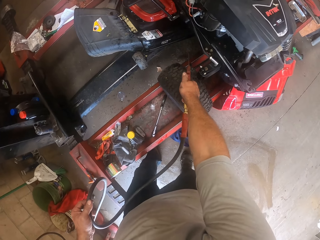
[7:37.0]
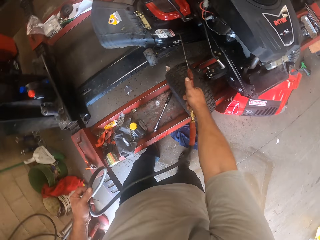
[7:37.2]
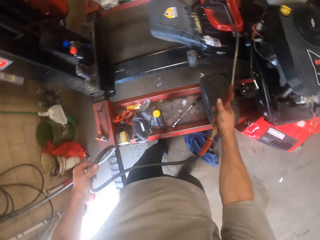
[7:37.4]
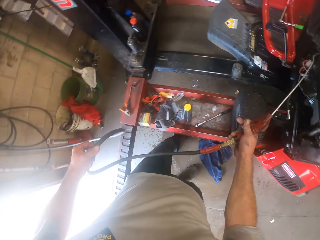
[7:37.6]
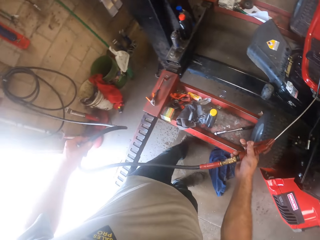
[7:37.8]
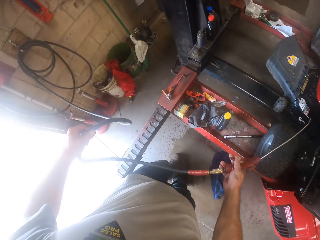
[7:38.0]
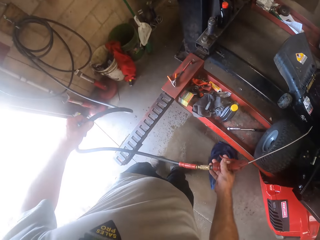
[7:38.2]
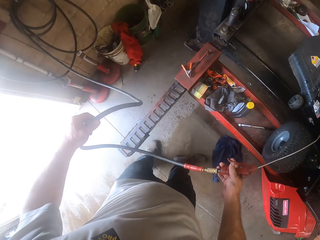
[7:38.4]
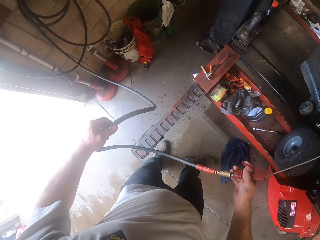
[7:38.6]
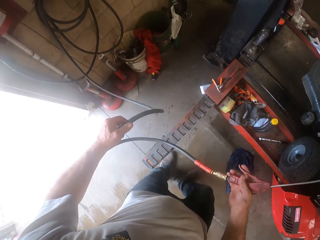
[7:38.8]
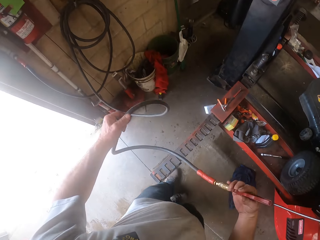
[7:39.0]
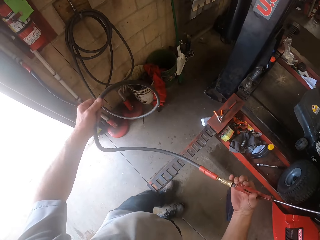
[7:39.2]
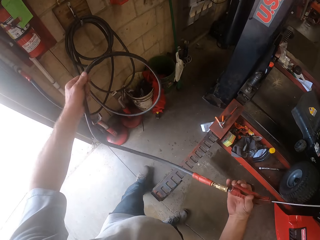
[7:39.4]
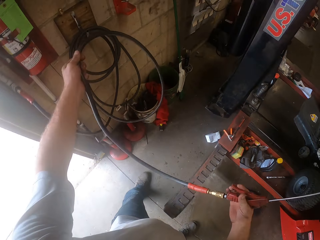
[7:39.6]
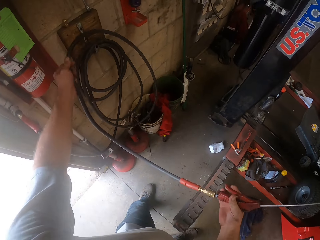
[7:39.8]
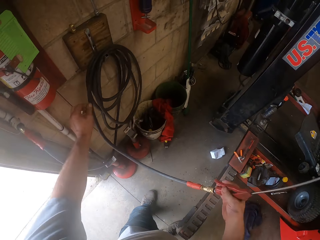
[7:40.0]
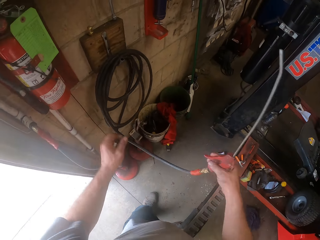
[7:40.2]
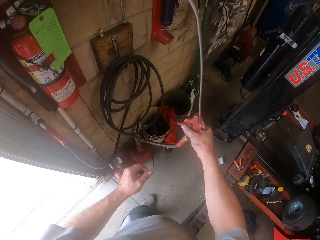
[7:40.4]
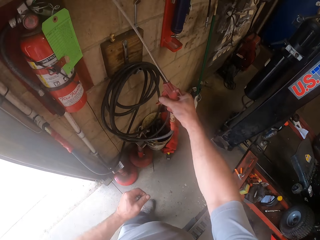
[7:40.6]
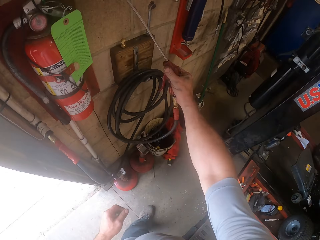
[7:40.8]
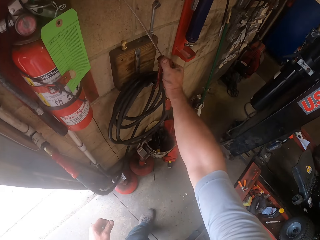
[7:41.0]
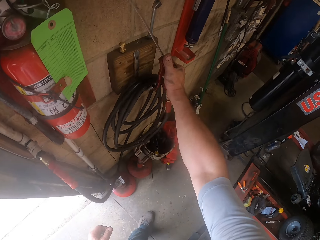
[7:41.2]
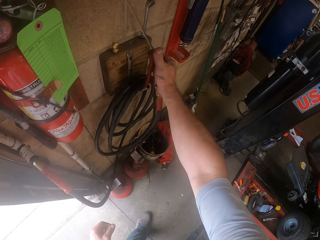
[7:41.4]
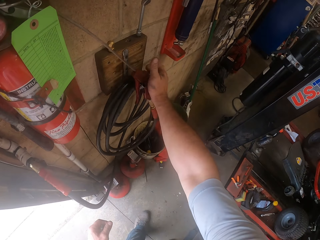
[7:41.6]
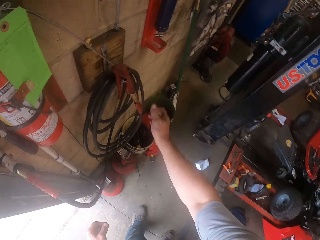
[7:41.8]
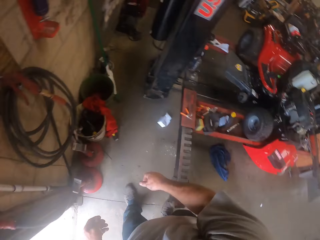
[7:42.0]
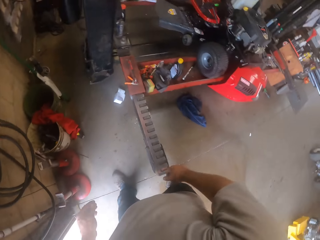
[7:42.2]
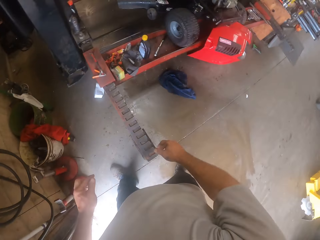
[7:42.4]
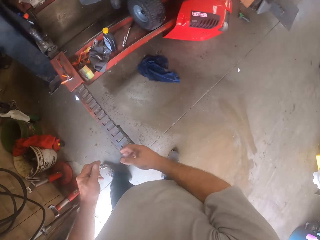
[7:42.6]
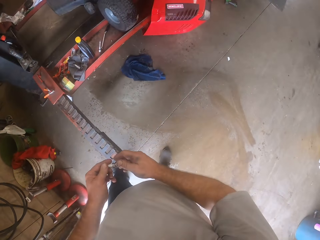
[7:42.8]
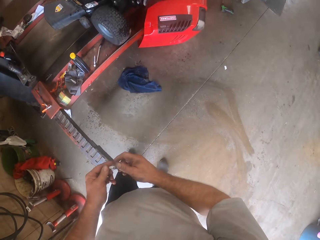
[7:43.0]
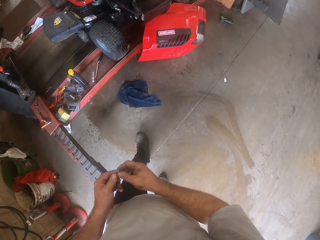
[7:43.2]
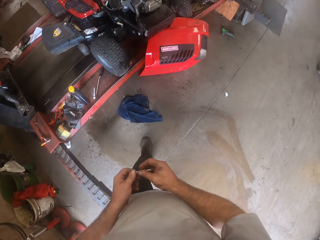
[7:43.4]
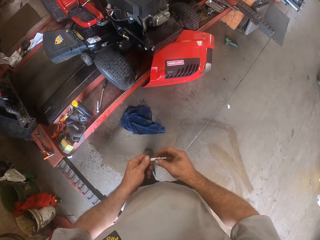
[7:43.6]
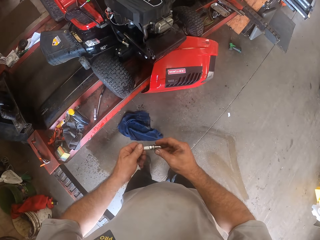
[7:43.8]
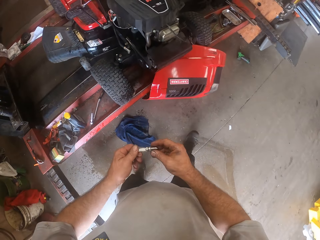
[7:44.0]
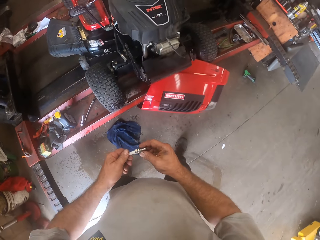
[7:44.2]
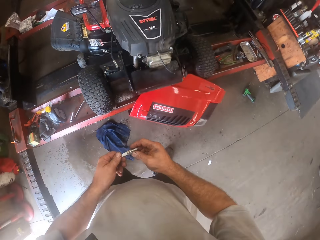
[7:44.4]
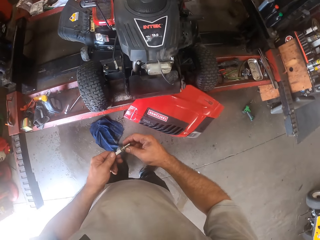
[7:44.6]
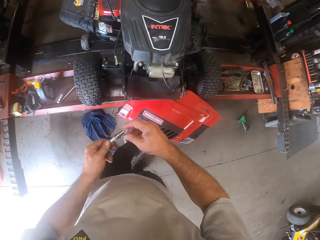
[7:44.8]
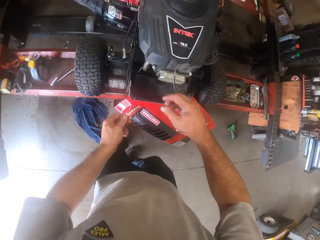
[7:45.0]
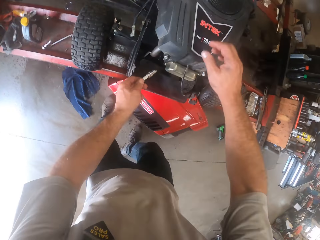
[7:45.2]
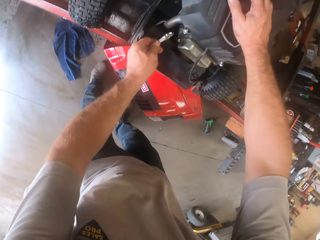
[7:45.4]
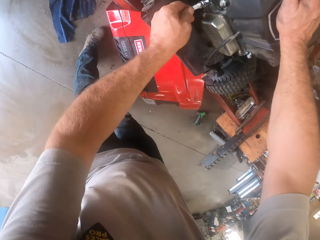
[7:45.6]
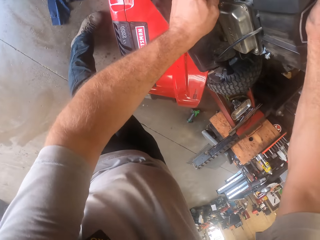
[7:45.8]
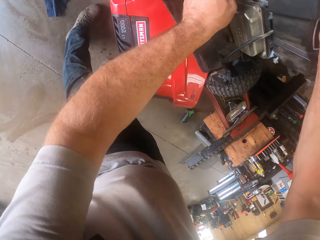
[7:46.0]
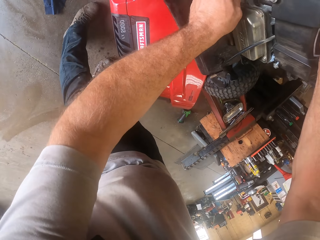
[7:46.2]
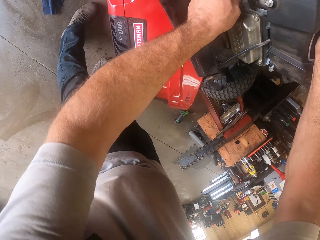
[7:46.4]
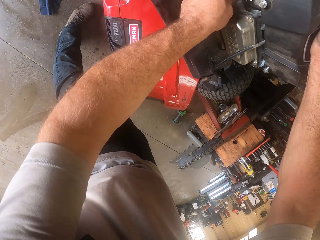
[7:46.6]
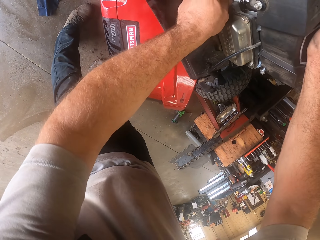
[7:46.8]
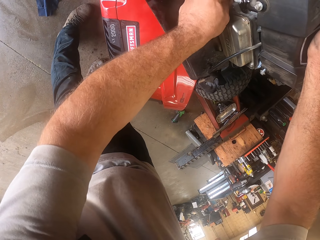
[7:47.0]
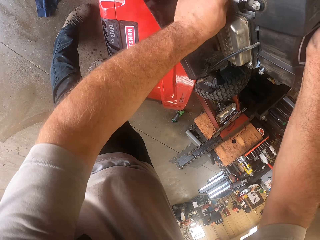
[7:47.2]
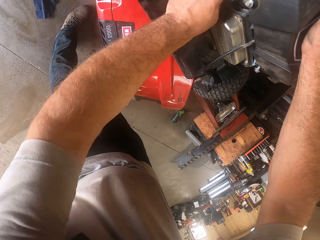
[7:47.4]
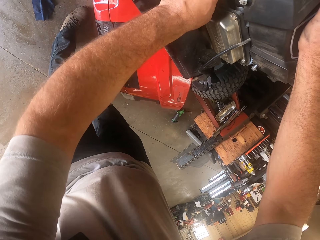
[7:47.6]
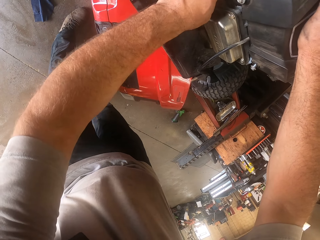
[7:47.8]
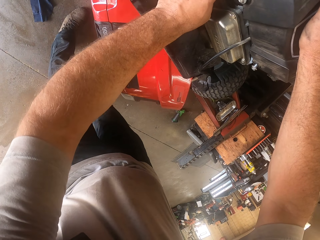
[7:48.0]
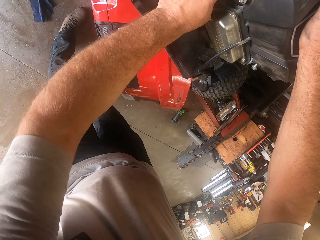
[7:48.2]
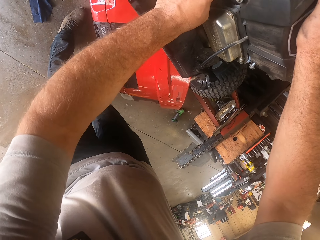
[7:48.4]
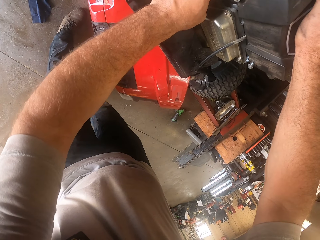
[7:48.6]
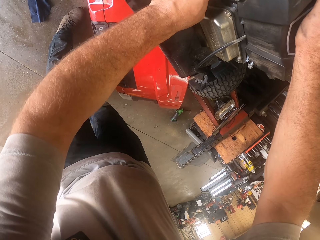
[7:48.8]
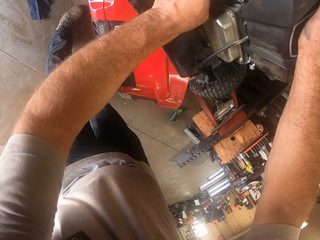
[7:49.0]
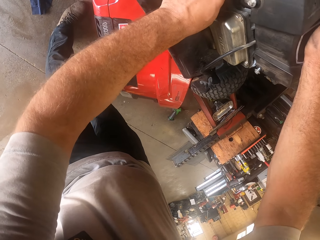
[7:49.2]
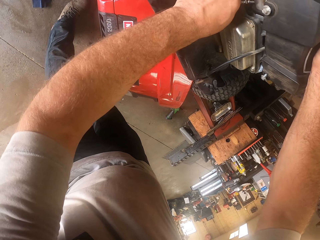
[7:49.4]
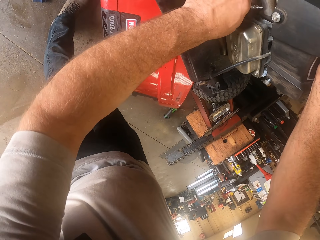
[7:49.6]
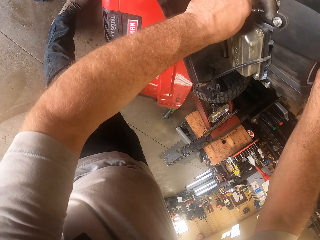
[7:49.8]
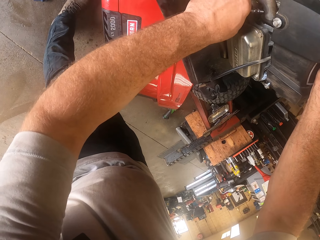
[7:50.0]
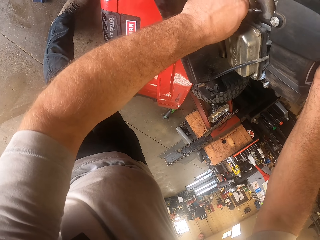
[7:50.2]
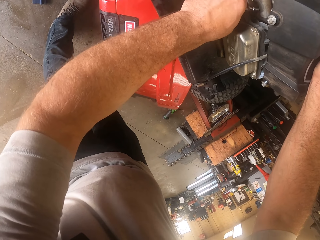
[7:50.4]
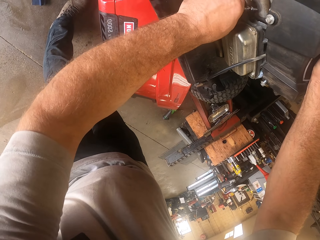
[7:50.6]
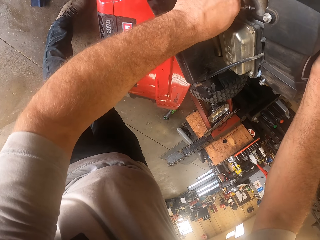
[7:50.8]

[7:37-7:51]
The camera wearer turns left. He hangs part of the hose on the hook. He hangs the hose on the hook. He holds the metal with both hands. He walks towards the lawn mower. He touches the lawn mower. He fixes the metal into the lawn mower with his left hand.

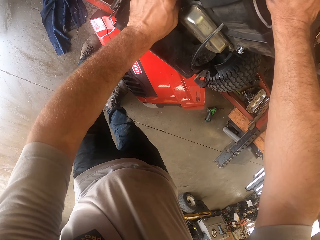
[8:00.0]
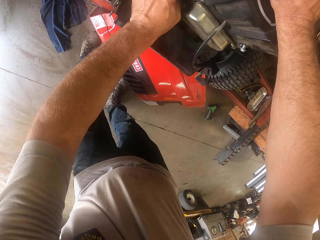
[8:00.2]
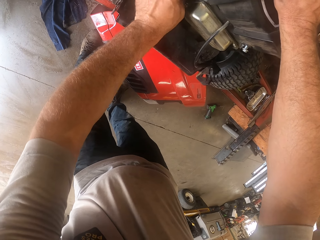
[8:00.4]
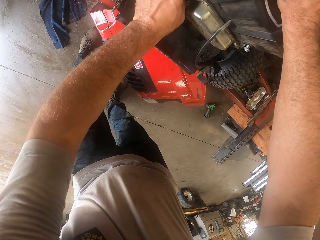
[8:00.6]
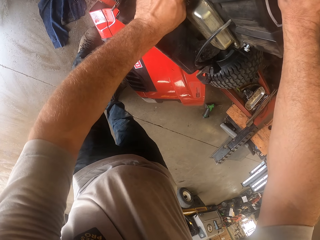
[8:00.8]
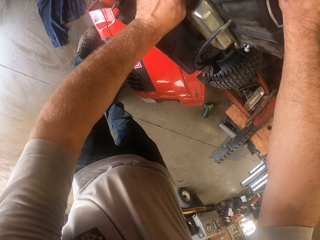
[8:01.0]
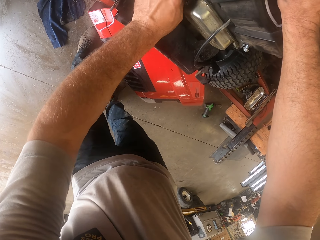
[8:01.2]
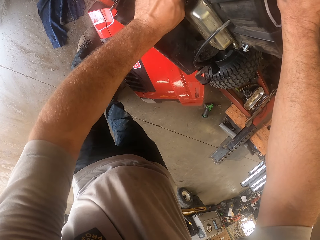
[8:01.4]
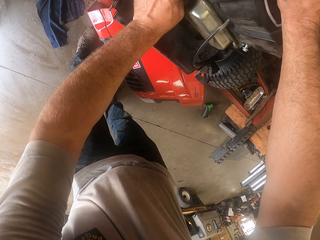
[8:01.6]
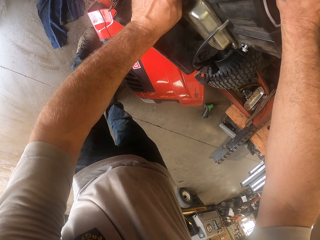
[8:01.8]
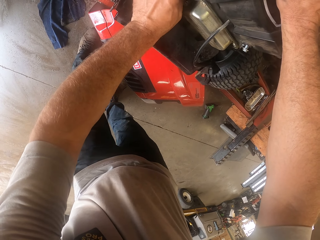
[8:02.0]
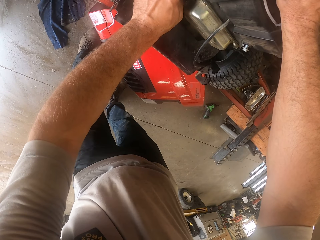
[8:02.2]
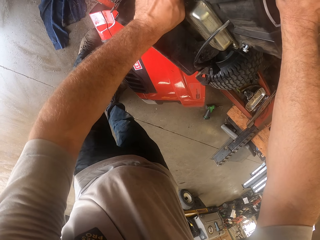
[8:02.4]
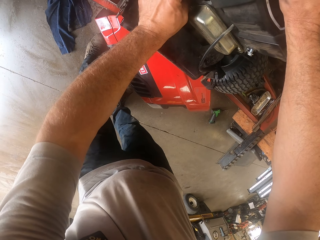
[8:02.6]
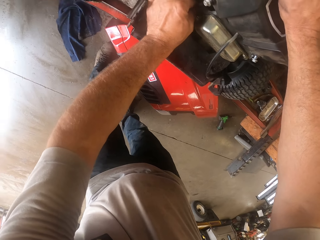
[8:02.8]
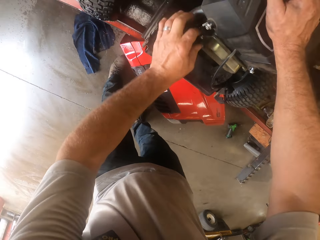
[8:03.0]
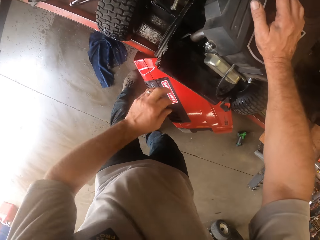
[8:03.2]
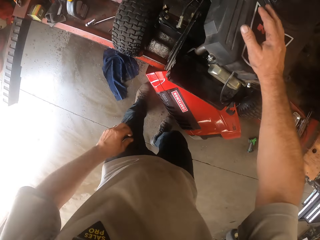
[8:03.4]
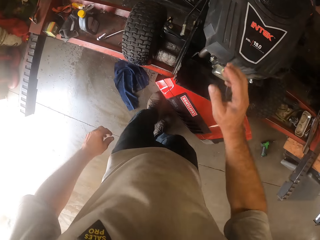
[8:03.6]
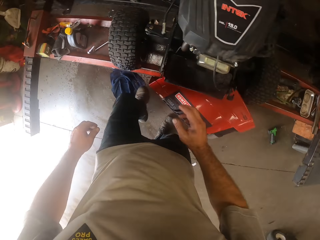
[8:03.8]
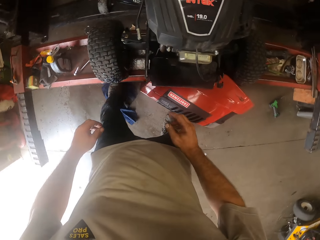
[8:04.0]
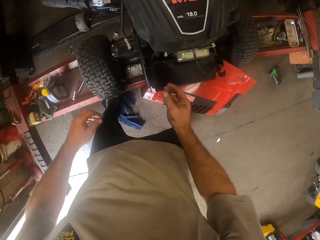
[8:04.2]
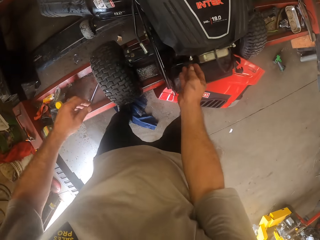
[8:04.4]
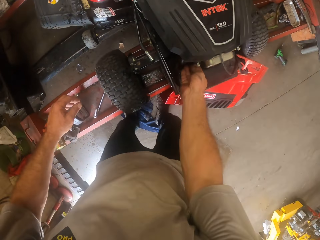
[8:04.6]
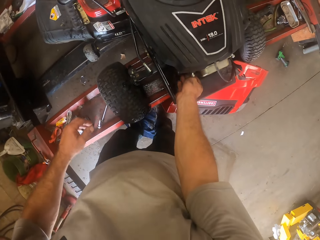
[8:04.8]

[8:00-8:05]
The camera wearer moves his head. He moves his left hand. He moves his right hand away from the lawn mower.

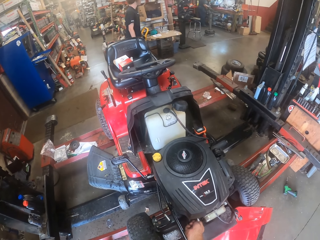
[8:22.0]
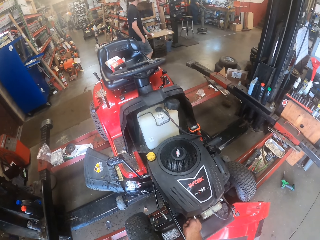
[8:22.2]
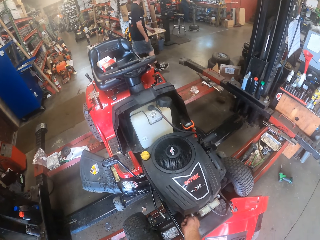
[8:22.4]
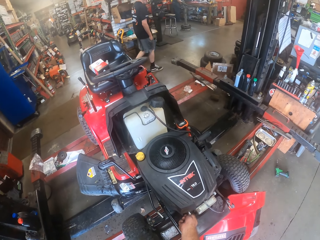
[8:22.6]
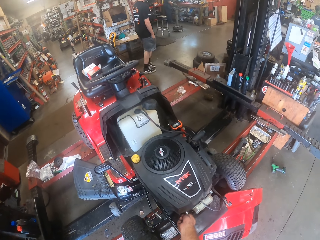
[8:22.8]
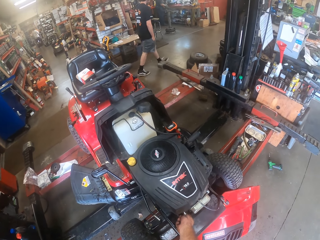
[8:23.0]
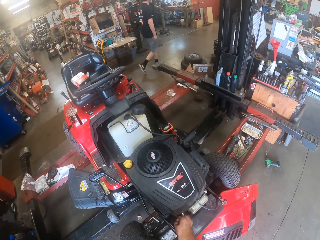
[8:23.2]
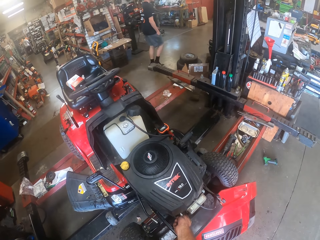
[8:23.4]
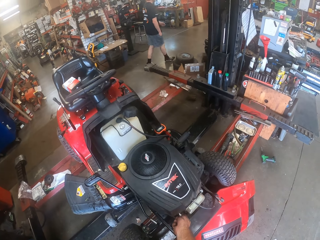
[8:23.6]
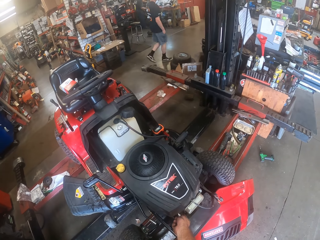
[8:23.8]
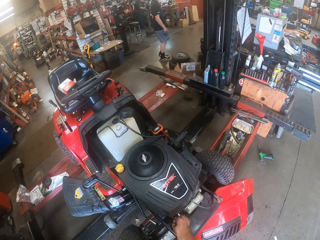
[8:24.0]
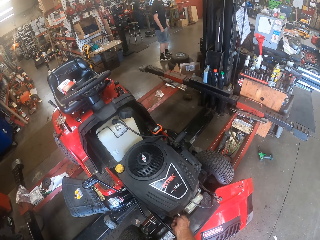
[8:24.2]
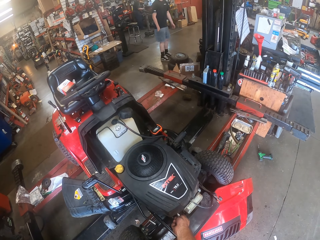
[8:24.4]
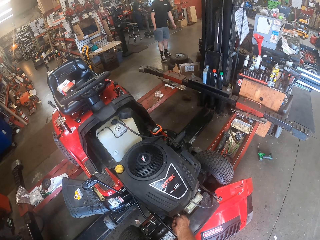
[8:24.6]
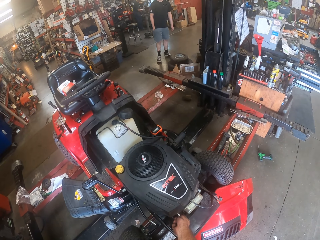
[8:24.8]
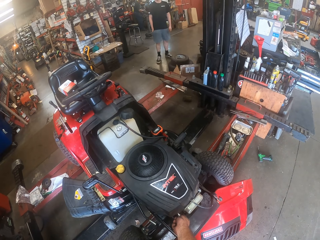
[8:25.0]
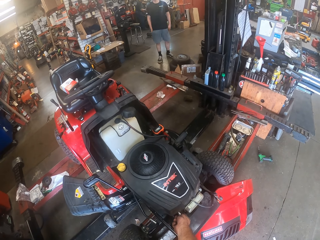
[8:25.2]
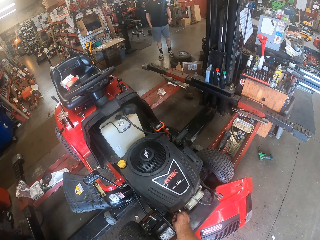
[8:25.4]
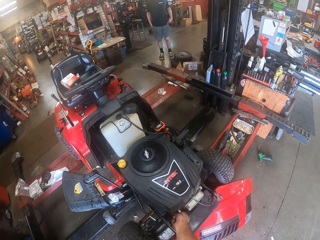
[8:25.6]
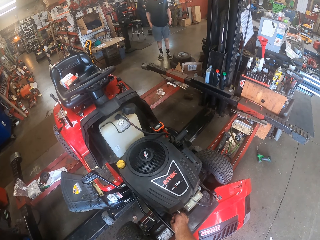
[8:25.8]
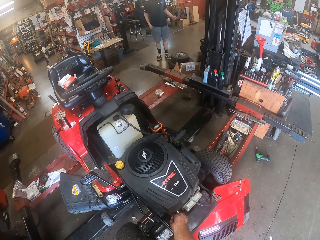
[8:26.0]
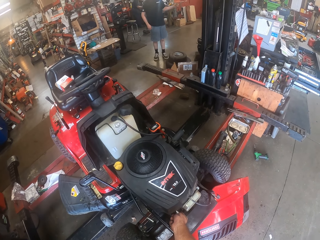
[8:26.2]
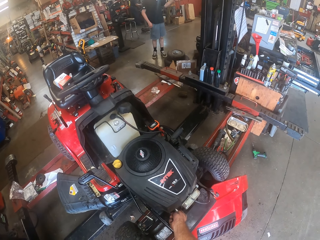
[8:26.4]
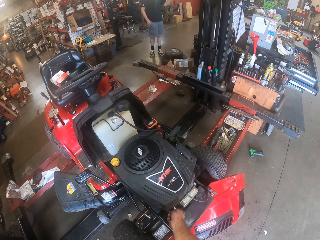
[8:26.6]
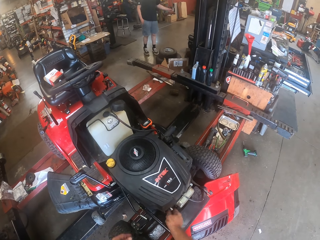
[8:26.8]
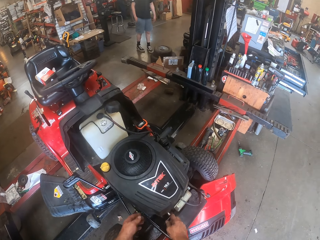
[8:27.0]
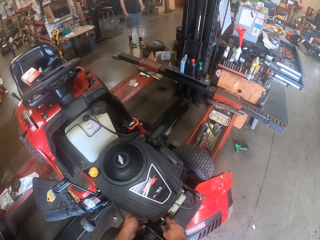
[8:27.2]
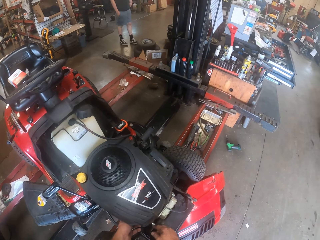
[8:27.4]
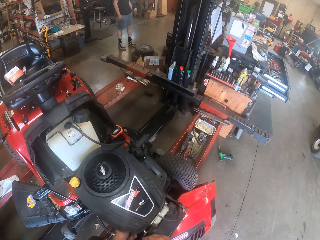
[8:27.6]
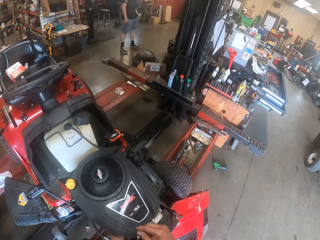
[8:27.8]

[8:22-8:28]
The camera wearer turns right. He fixes the metal into the lawn mower with his left hand.
